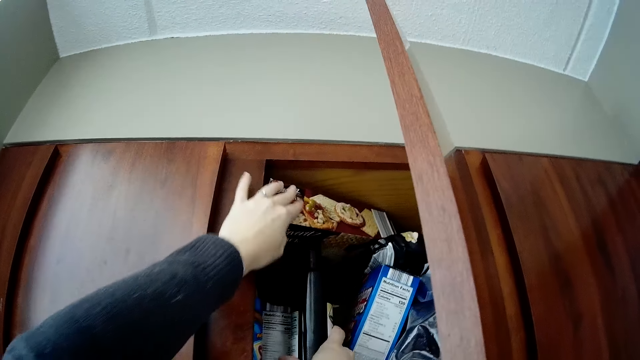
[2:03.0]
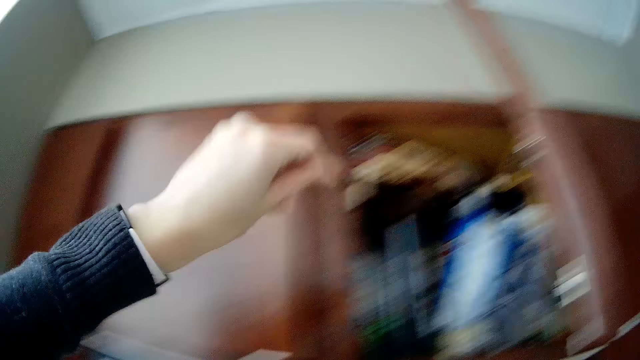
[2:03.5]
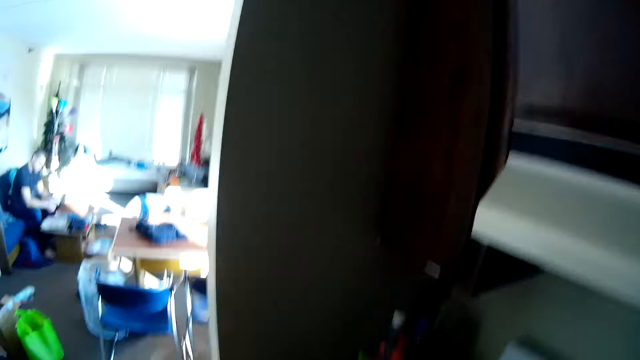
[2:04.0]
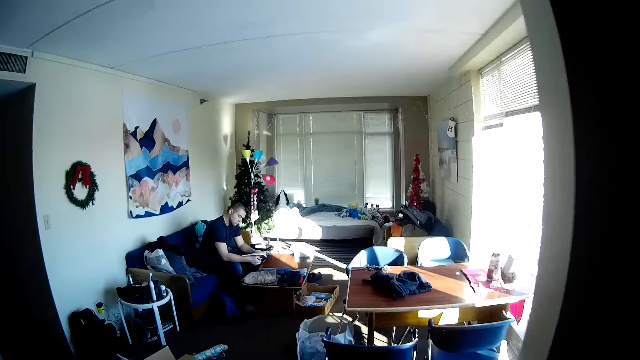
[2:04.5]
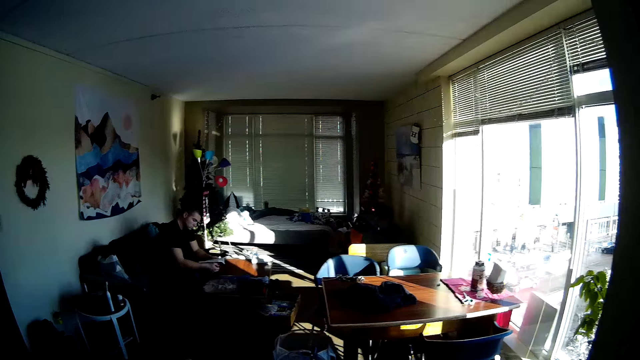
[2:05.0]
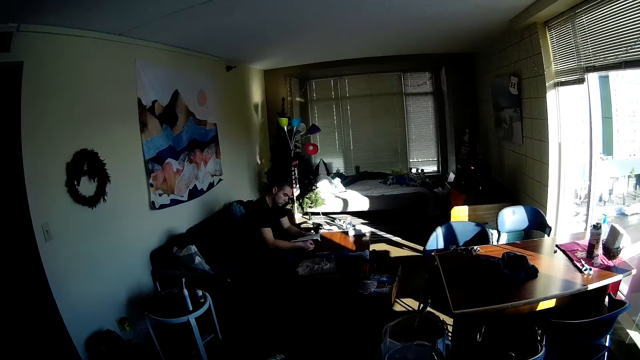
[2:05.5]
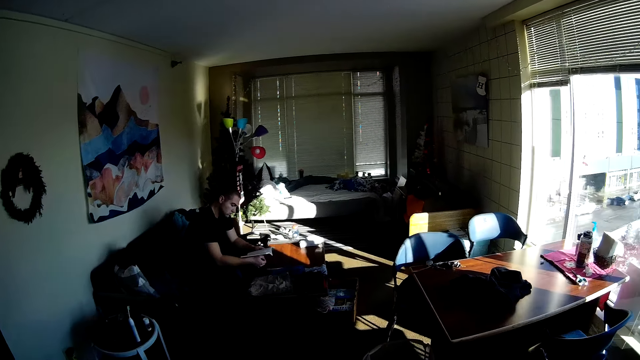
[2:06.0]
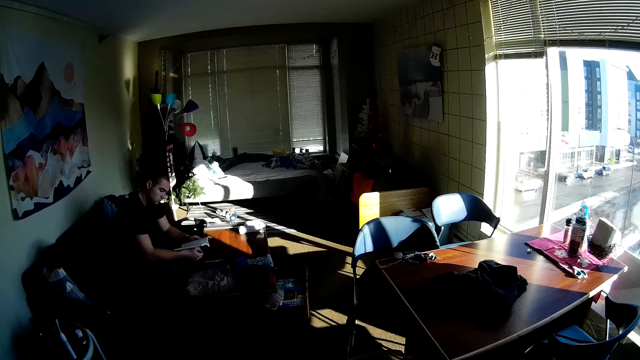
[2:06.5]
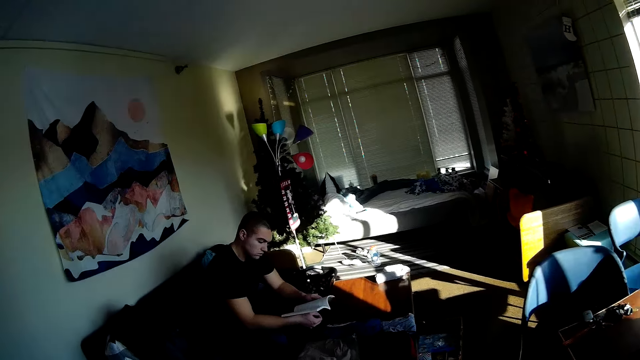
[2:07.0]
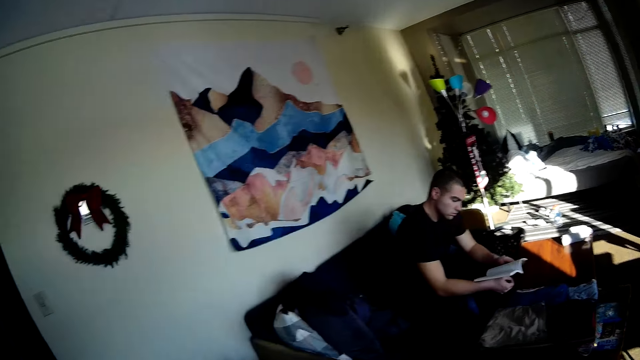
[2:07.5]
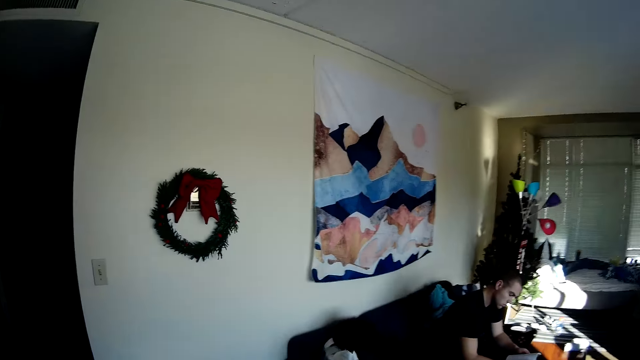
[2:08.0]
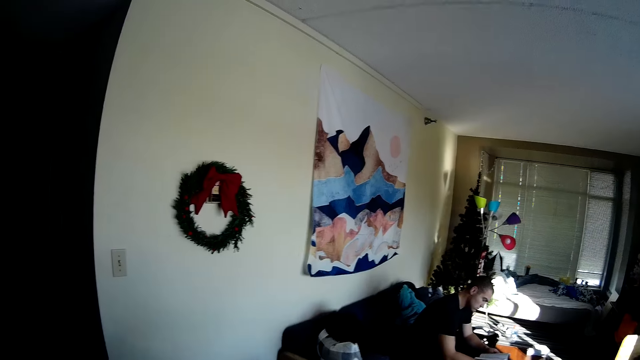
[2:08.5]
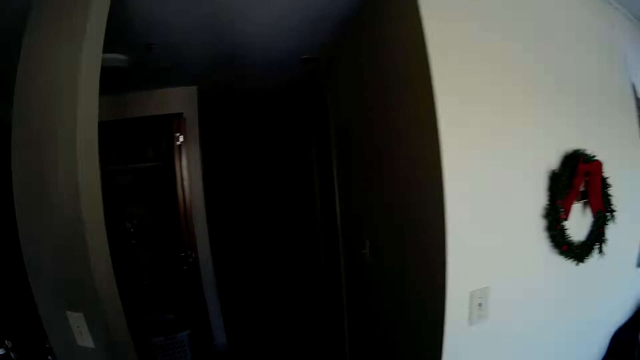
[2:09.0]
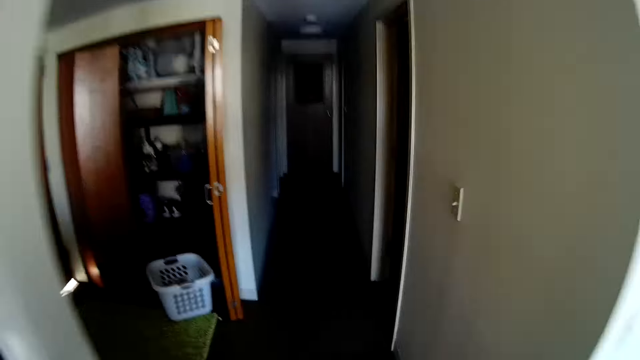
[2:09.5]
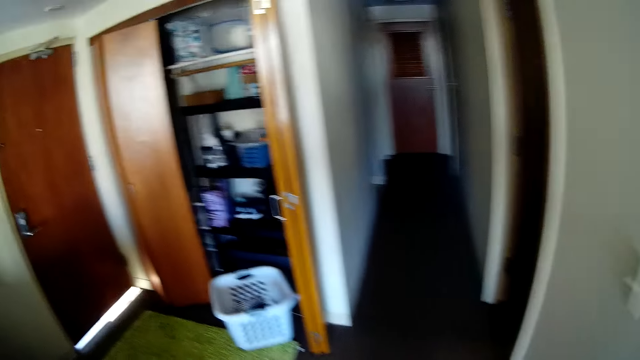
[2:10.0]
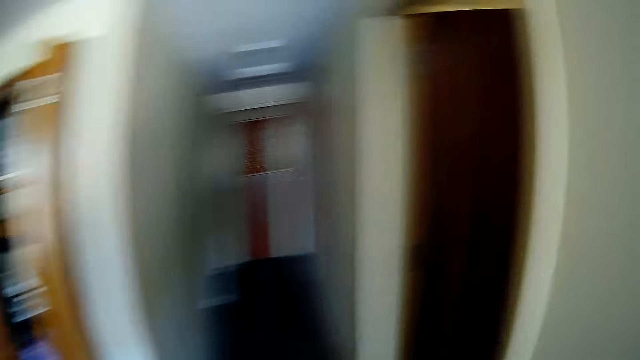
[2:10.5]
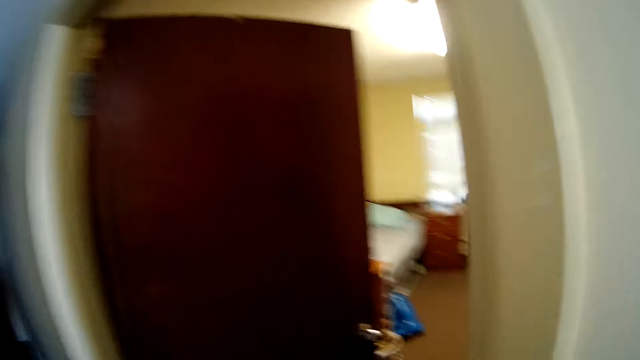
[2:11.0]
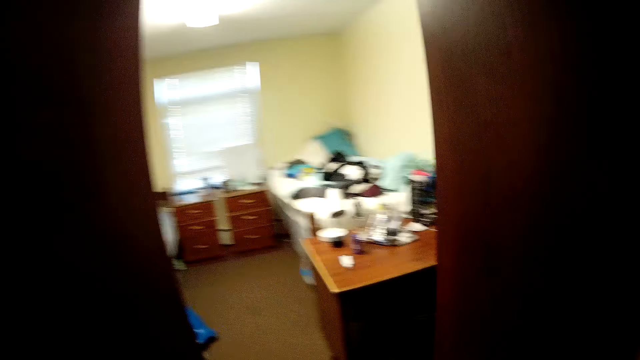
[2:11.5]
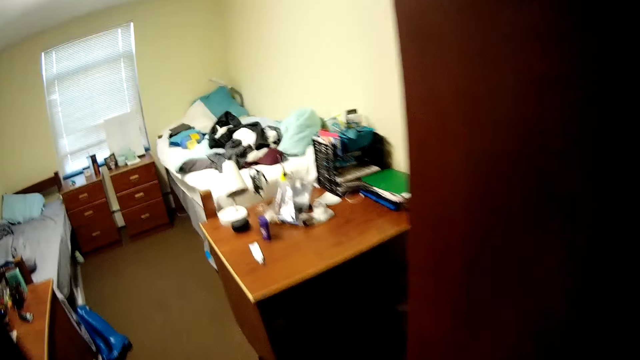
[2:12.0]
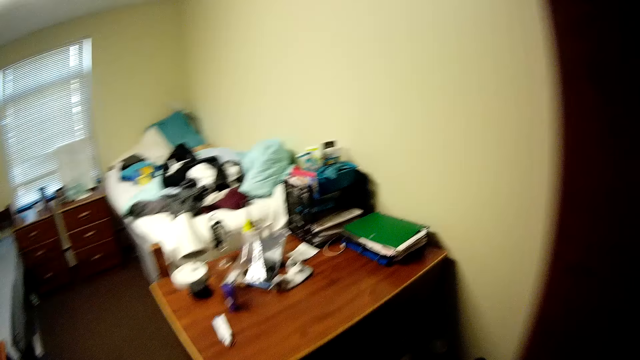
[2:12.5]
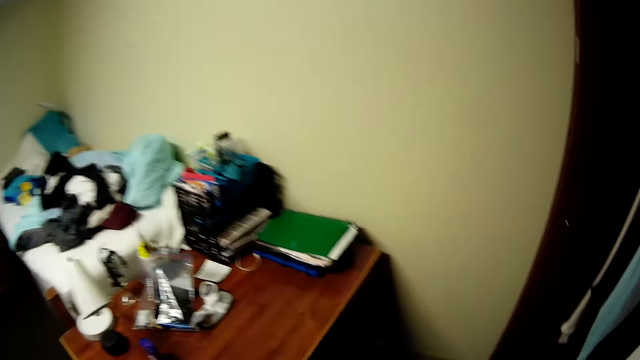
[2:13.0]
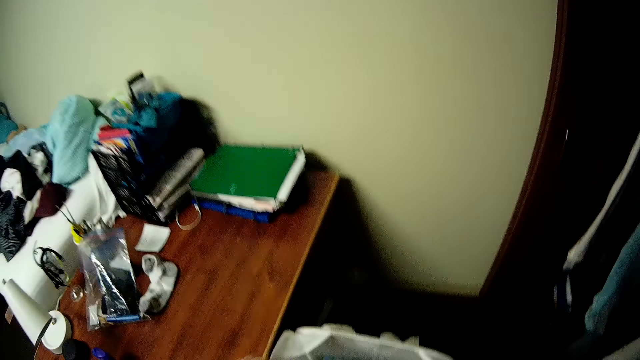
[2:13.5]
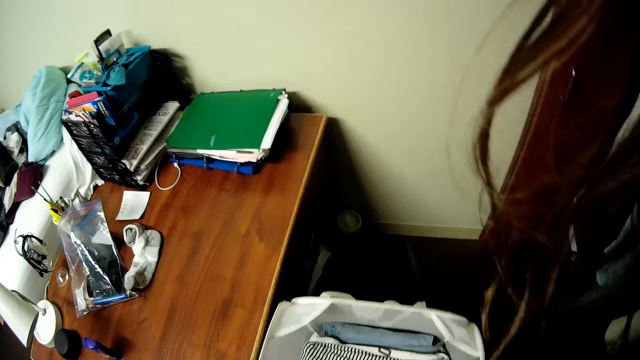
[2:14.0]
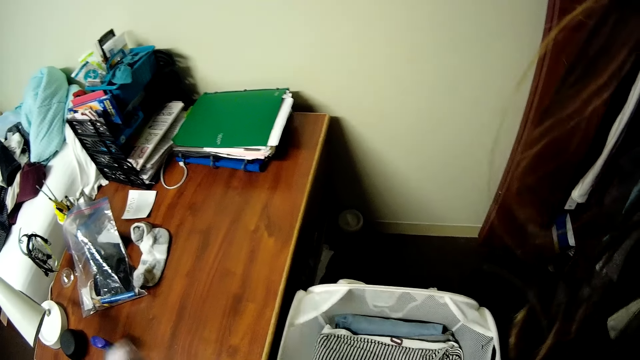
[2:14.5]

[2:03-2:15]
The camera wearer walks around. They walk back into the room.

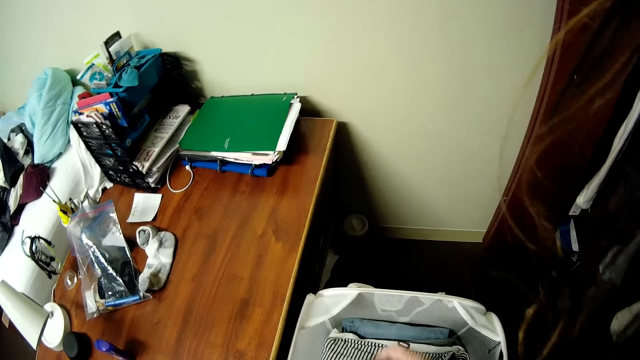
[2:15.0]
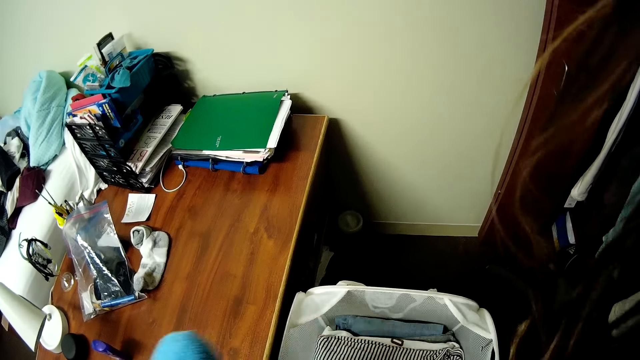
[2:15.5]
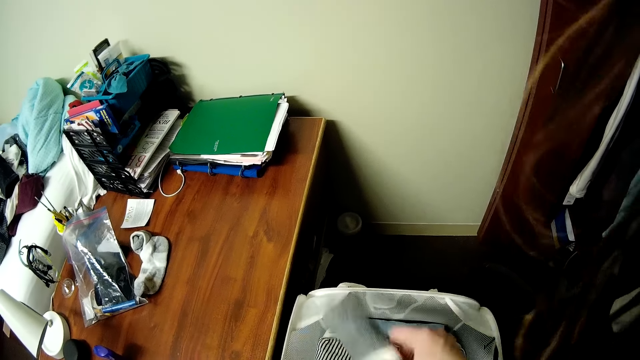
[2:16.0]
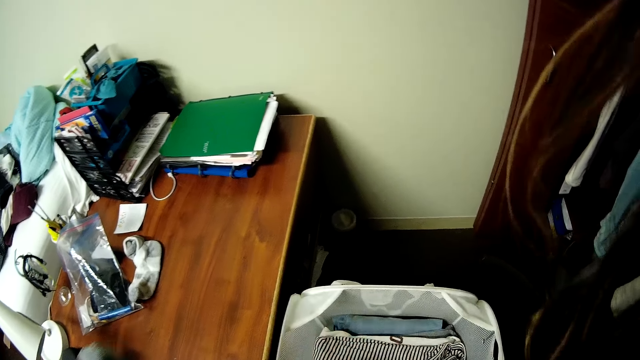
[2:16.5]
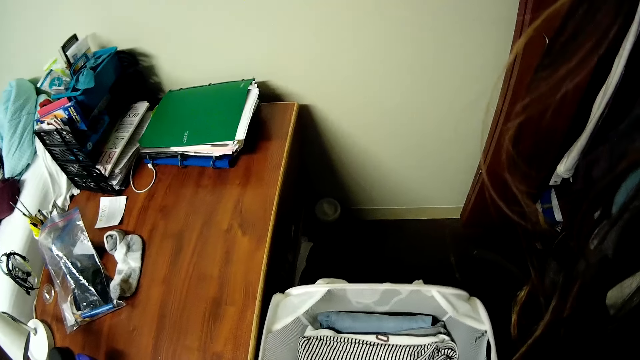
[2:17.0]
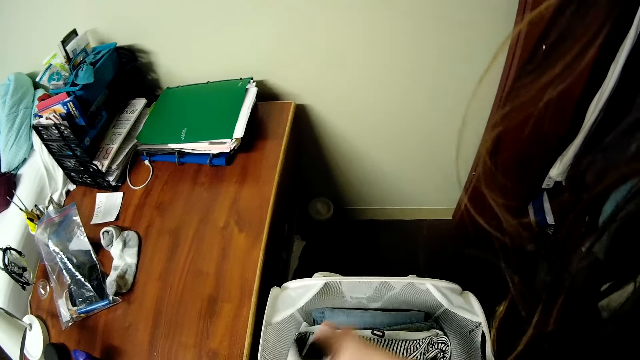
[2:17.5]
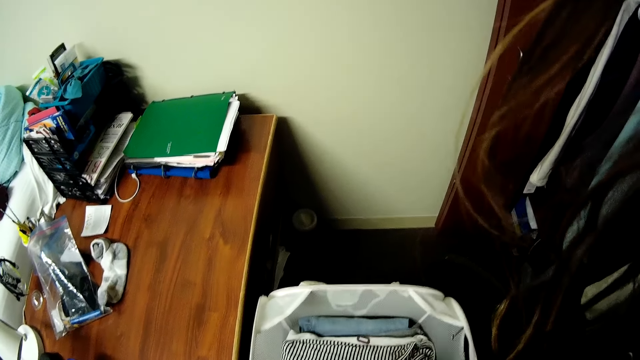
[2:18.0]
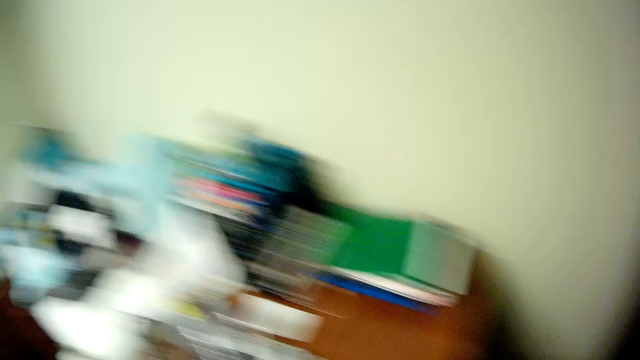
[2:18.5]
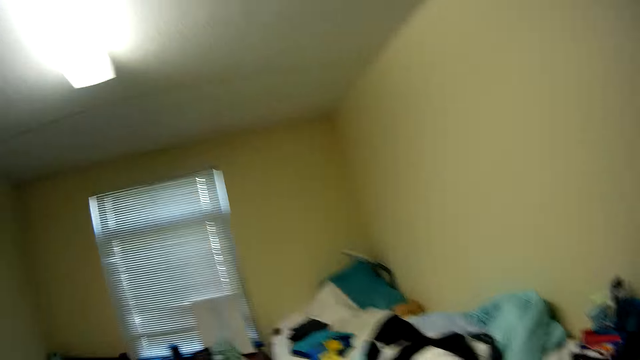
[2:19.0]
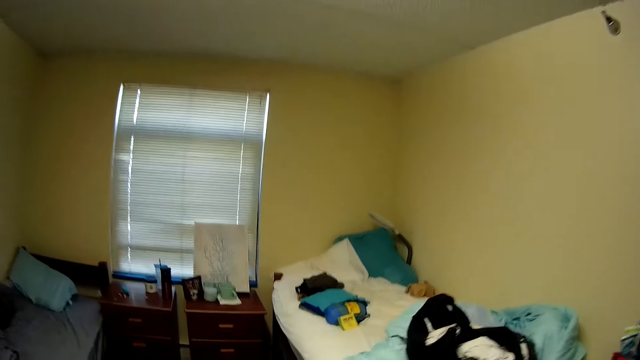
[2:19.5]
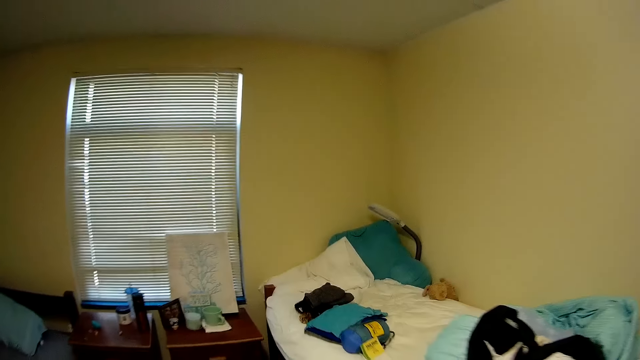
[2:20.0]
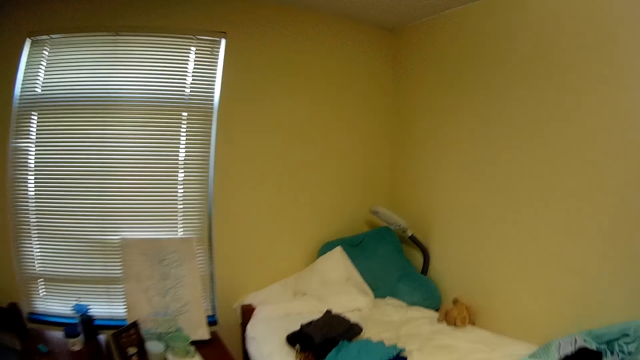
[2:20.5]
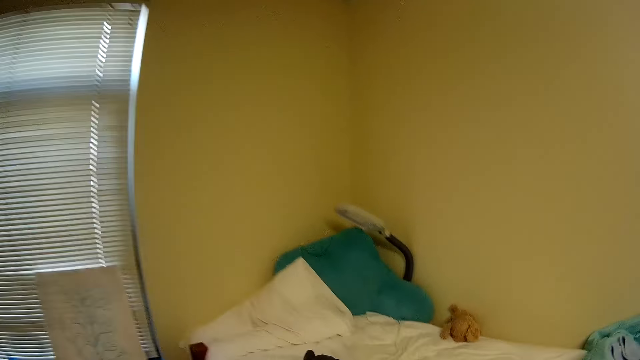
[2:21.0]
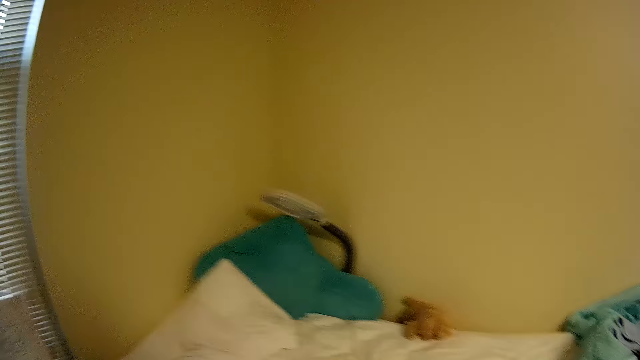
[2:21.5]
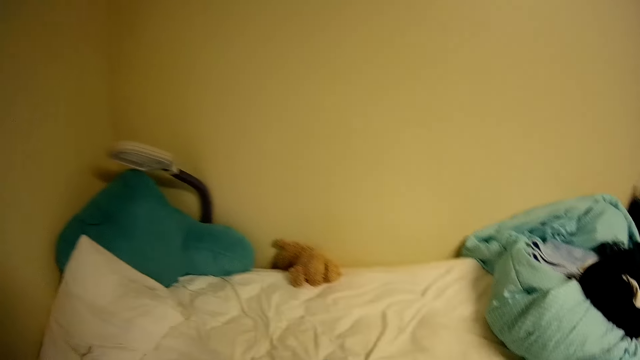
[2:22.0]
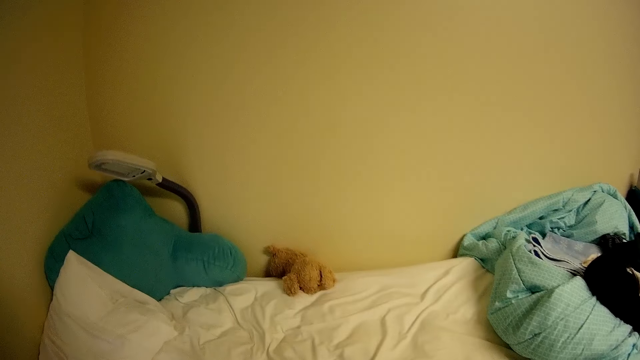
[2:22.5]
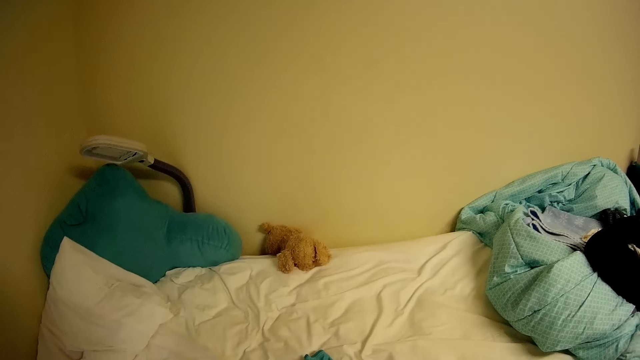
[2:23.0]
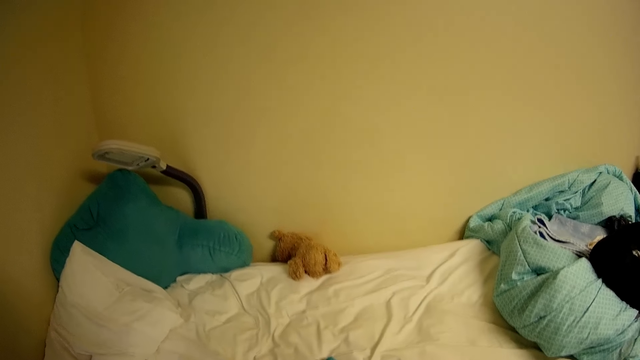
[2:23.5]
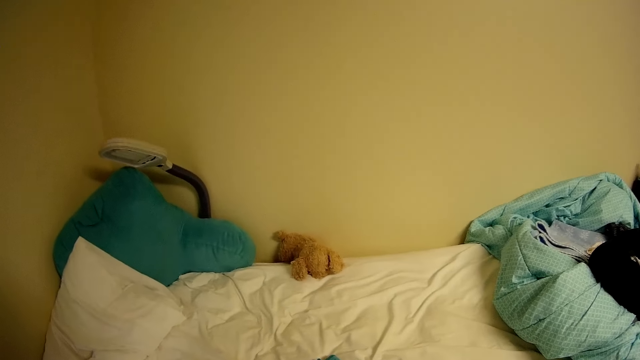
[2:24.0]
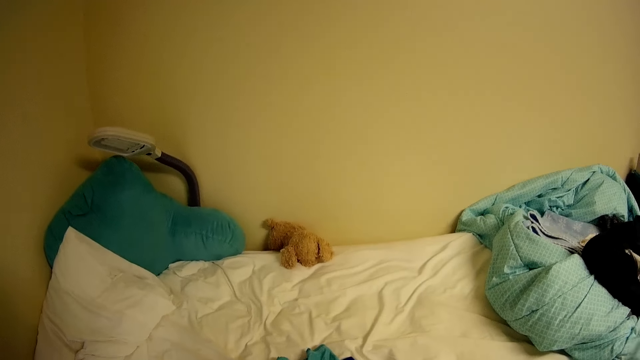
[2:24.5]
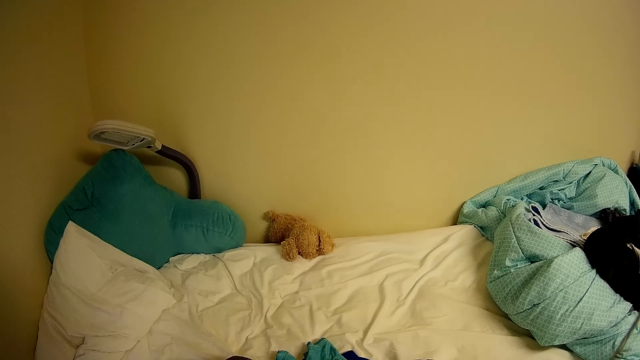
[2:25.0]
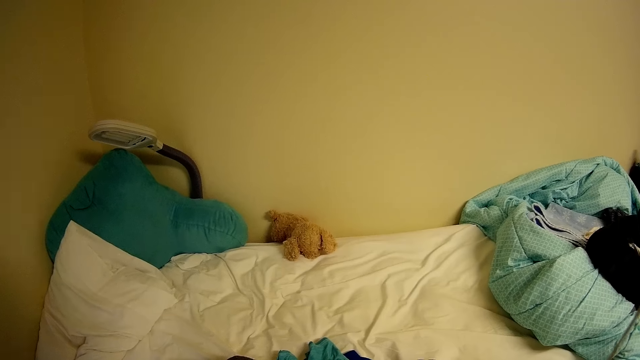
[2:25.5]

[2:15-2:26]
The camera wearer picks up a cloth from the rack. They walk around.
